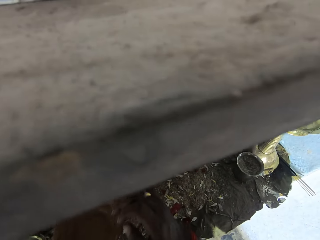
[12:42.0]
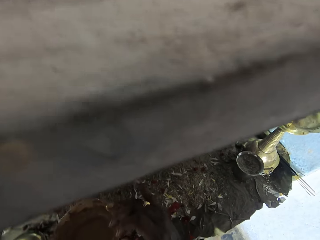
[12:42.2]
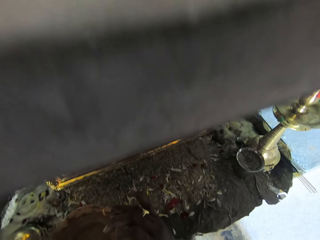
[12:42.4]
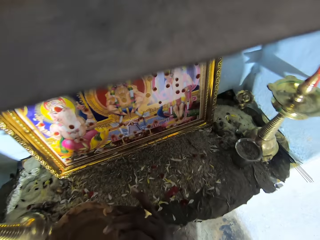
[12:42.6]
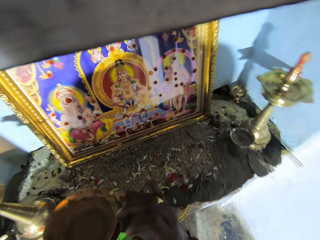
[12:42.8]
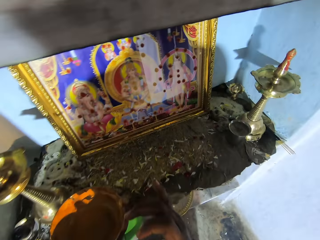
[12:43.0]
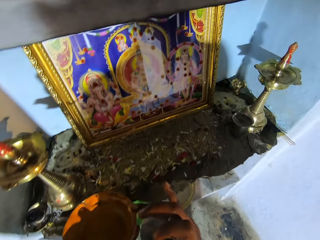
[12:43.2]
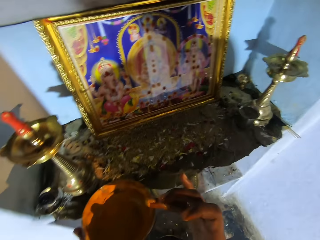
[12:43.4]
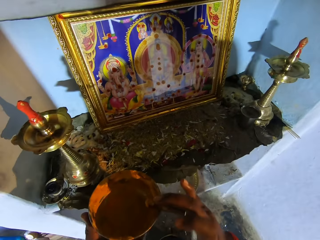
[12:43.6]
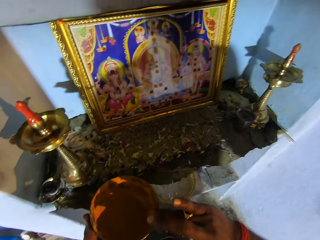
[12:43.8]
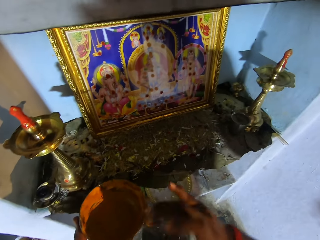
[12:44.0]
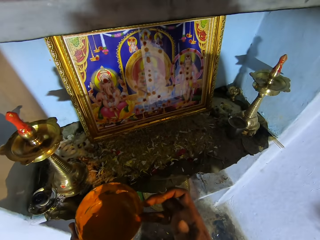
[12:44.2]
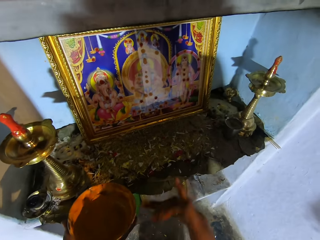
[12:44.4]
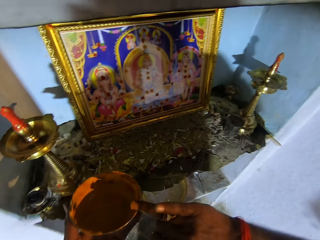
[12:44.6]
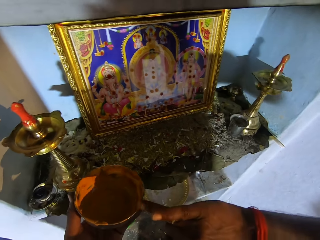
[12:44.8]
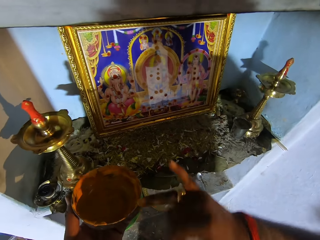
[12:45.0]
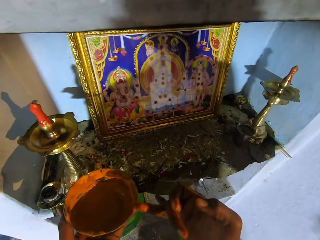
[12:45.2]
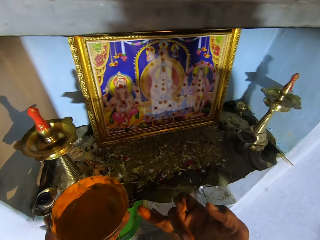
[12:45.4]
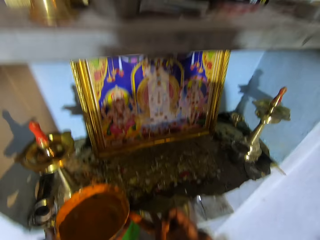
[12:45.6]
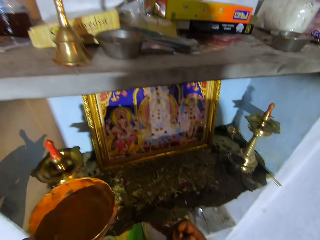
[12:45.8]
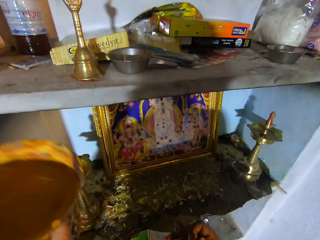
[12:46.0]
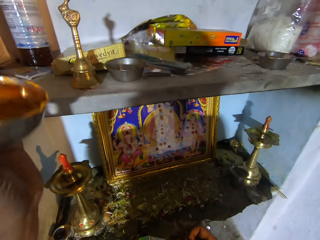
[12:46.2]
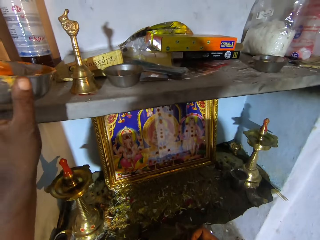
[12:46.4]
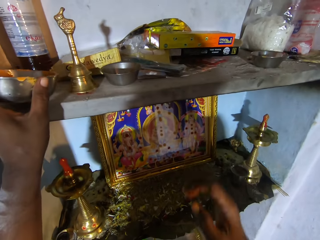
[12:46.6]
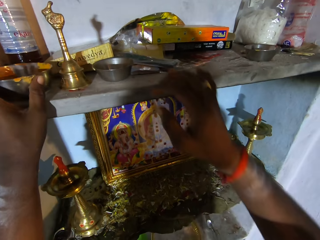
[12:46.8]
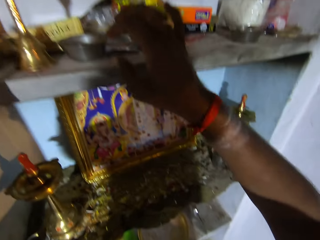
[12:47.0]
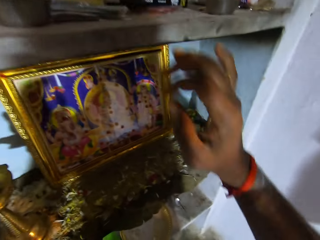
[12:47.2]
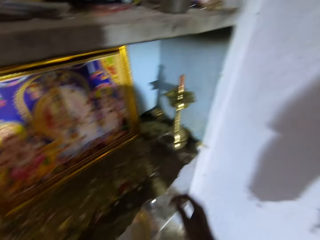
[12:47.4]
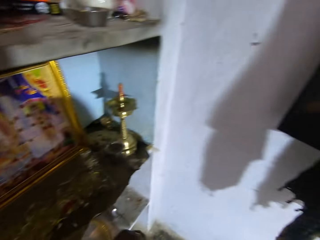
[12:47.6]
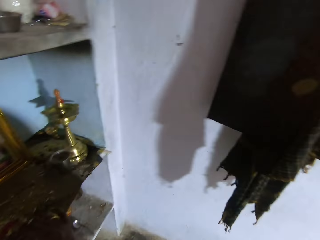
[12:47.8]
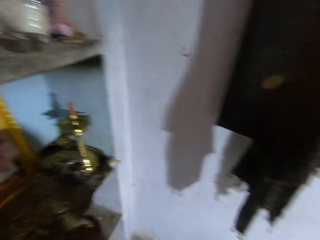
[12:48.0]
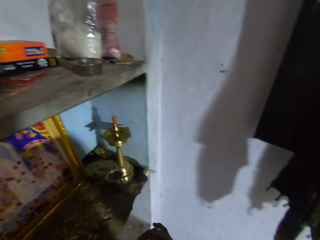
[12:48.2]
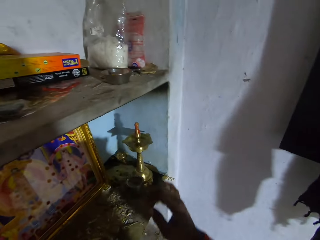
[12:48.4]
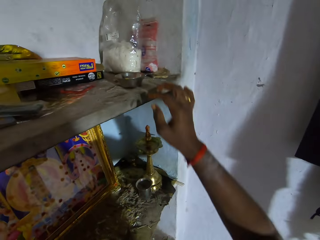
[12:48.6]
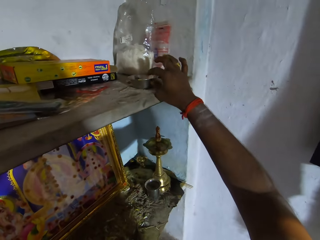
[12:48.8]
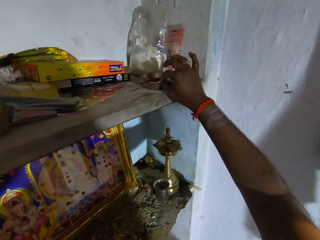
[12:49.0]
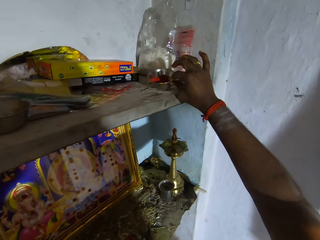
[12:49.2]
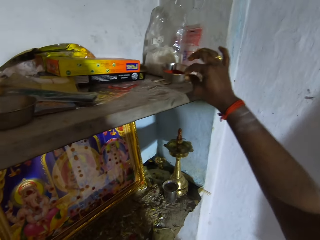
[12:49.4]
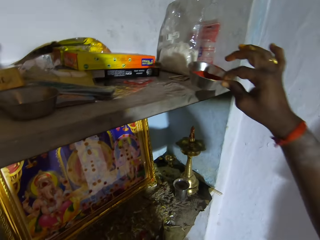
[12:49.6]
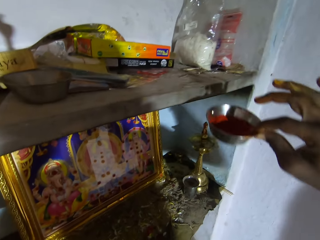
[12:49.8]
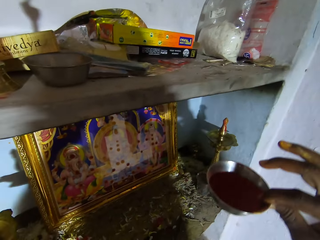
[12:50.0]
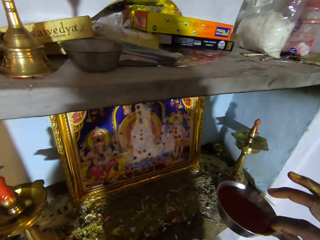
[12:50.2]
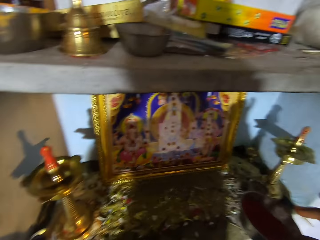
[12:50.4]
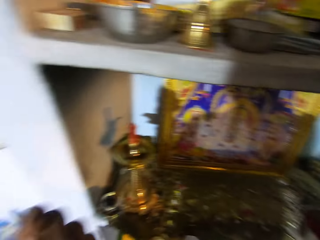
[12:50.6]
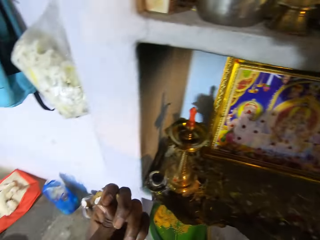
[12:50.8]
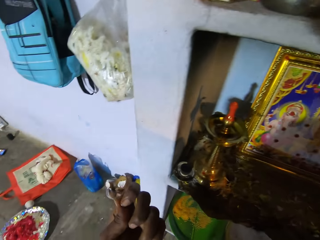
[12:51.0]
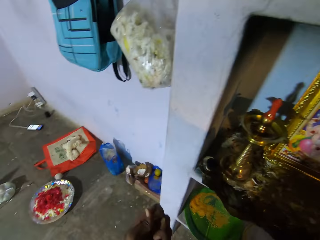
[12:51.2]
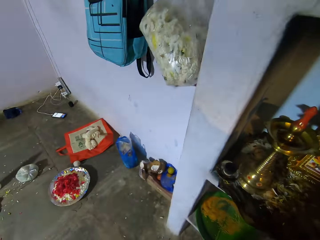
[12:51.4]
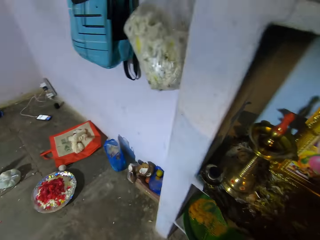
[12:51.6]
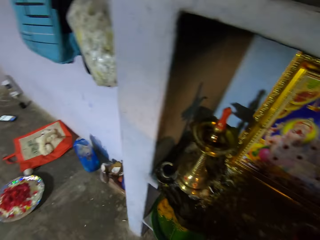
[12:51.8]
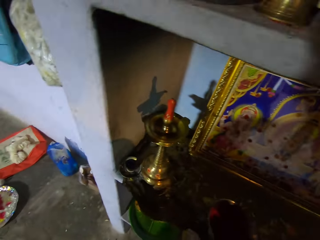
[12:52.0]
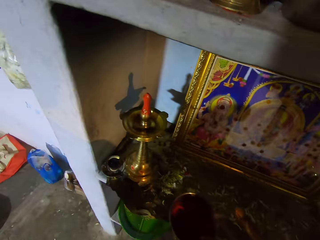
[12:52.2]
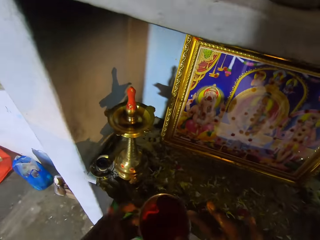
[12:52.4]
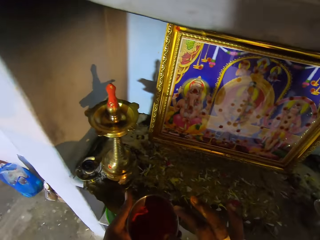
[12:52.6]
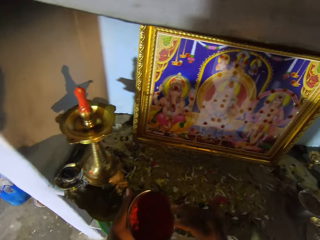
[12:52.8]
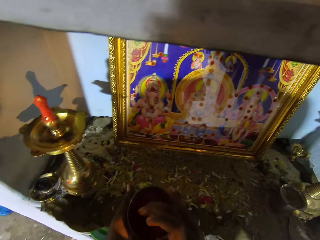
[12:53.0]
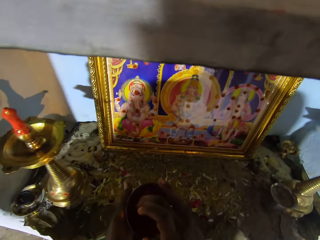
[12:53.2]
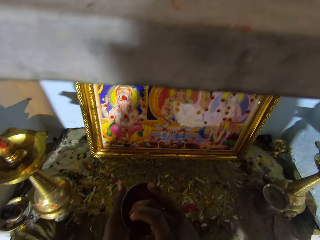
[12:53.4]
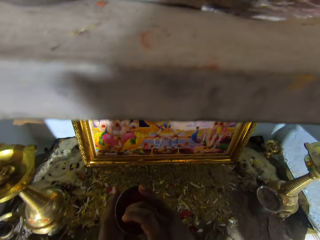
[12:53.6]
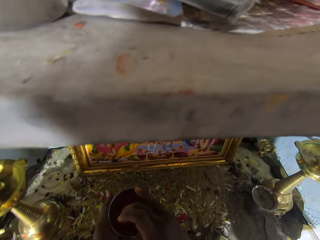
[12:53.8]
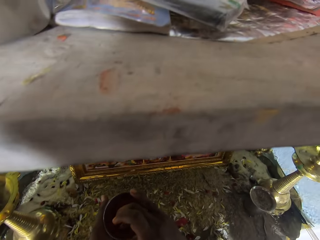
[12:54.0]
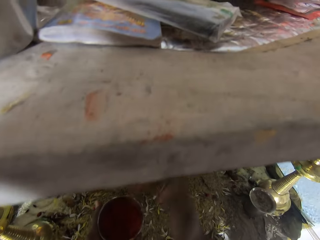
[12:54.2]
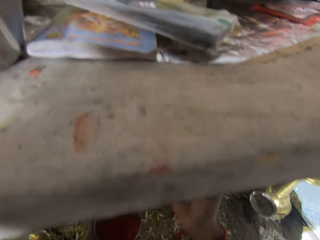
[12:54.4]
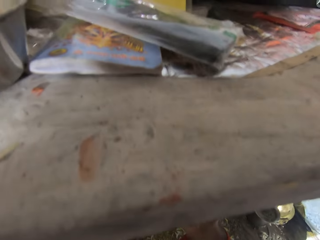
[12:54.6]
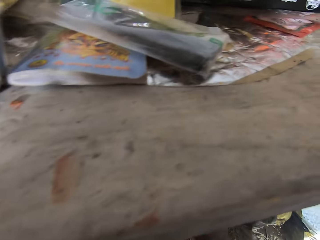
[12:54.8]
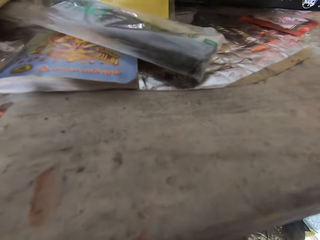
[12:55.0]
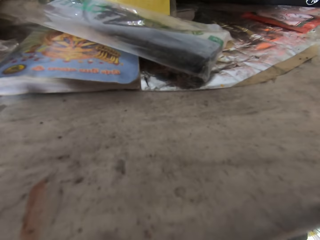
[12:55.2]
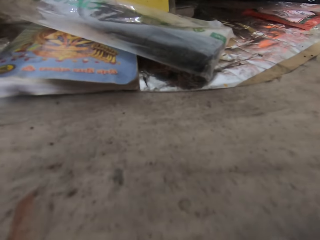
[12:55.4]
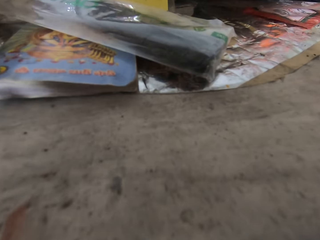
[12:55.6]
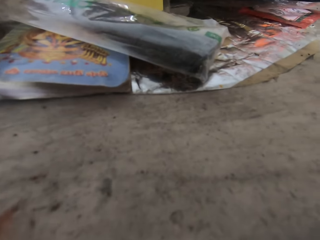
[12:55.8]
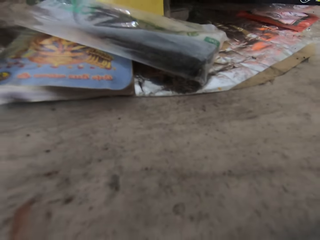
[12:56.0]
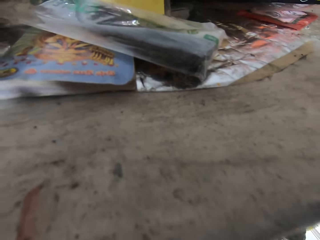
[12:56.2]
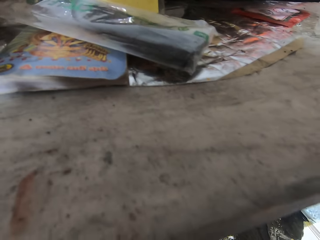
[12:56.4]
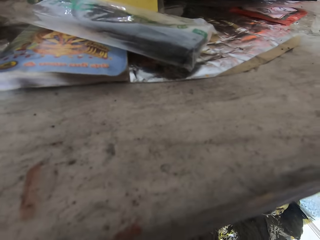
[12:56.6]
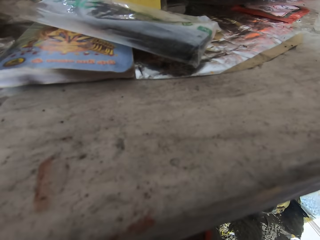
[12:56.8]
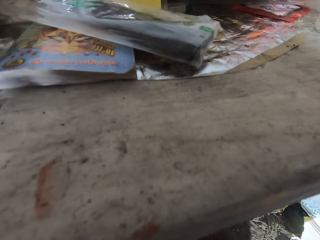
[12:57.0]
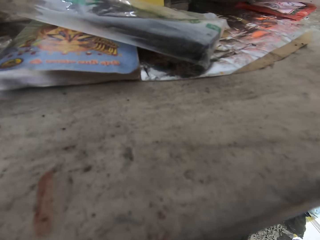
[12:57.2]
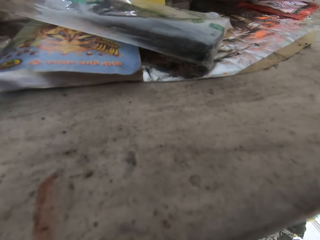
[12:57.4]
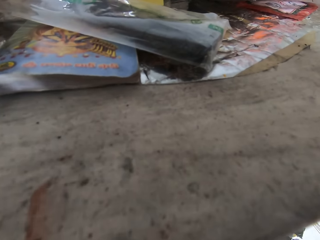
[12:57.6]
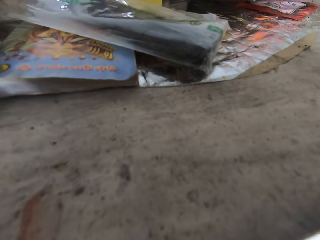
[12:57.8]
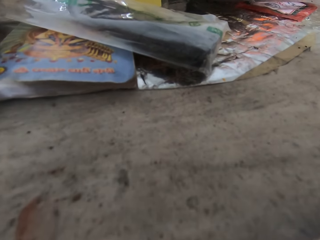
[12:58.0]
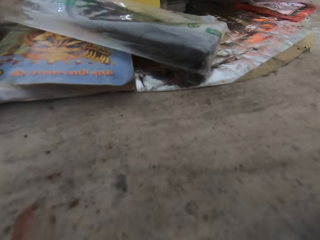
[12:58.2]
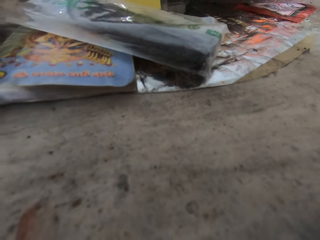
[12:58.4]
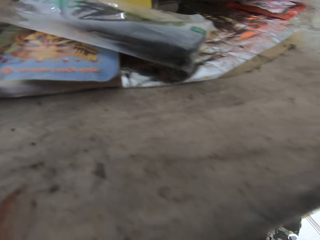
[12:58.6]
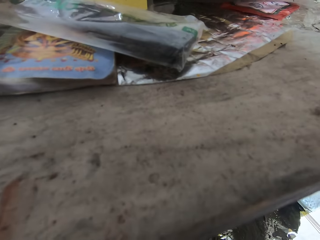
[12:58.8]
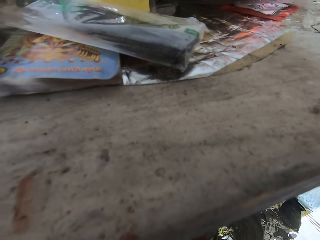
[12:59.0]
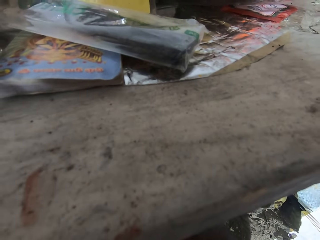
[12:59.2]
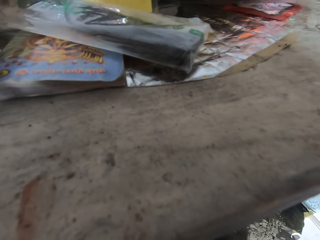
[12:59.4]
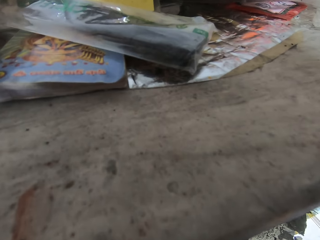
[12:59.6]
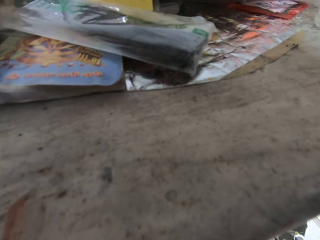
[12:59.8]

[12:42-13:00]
The camera wearer looks at the wall art. They scrape off paste from the hand. They put the bowl on the shelf. They pick up the bowl with paint from the shelf. They look around the room. They apply the powder on the portrait.

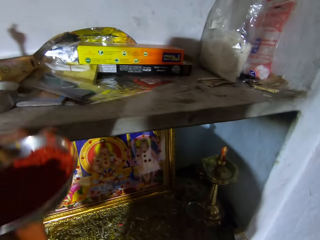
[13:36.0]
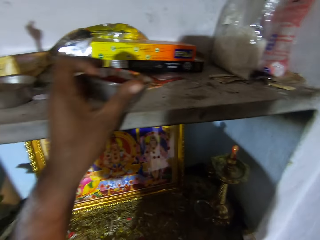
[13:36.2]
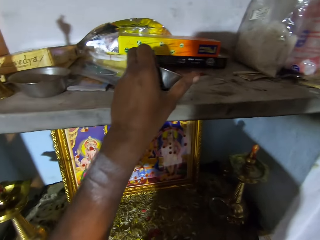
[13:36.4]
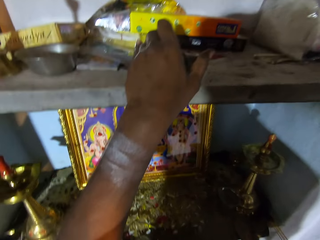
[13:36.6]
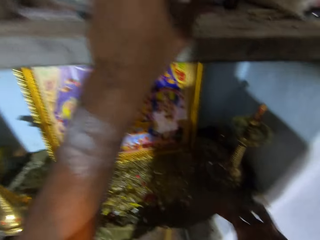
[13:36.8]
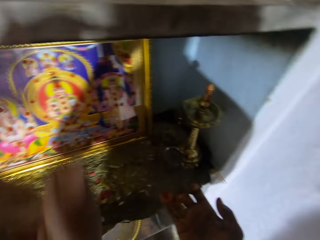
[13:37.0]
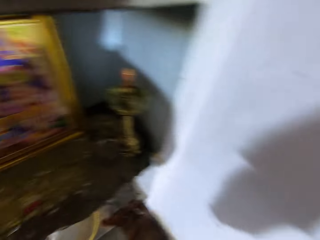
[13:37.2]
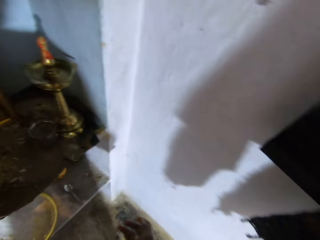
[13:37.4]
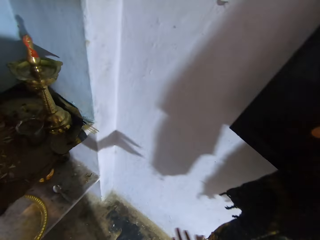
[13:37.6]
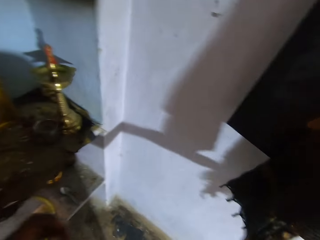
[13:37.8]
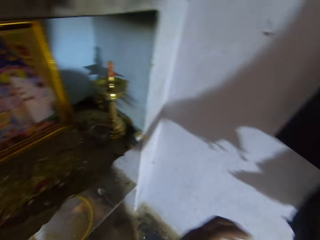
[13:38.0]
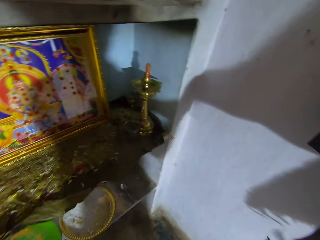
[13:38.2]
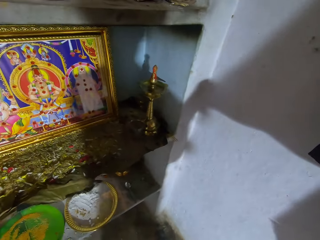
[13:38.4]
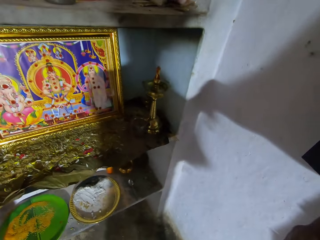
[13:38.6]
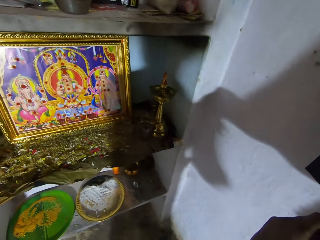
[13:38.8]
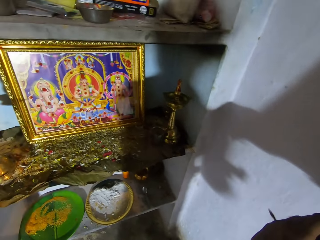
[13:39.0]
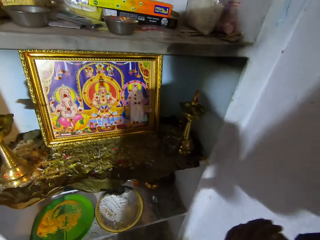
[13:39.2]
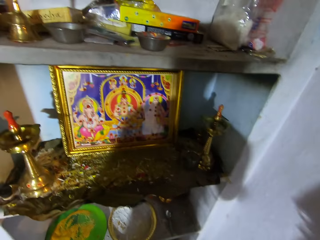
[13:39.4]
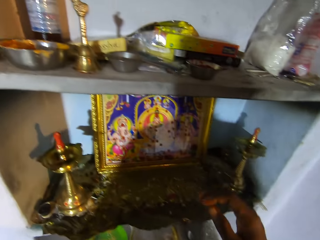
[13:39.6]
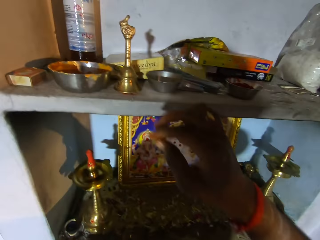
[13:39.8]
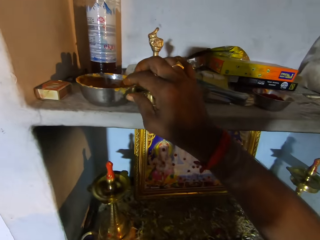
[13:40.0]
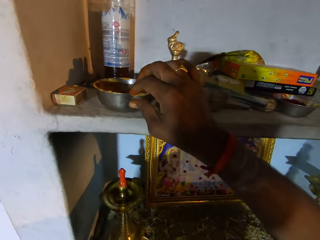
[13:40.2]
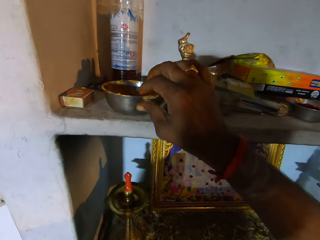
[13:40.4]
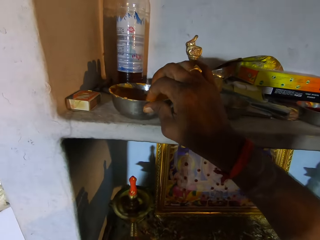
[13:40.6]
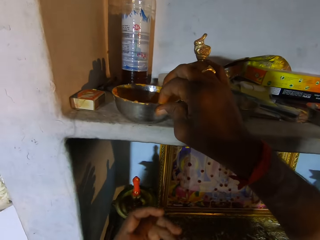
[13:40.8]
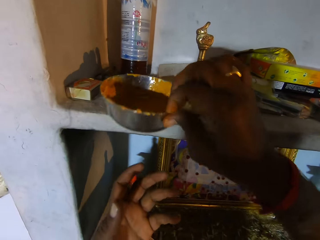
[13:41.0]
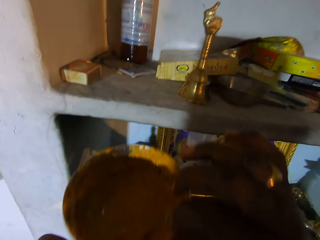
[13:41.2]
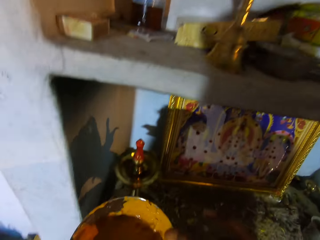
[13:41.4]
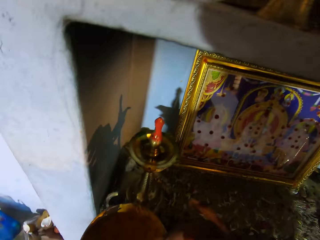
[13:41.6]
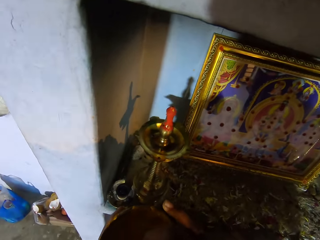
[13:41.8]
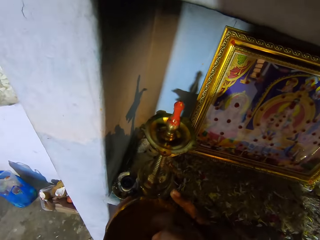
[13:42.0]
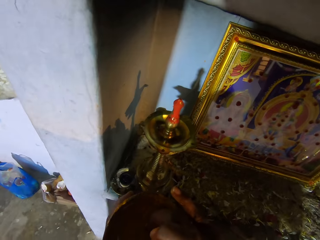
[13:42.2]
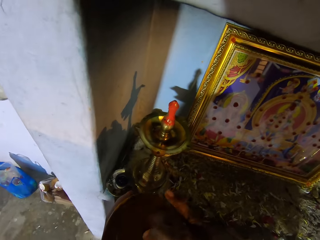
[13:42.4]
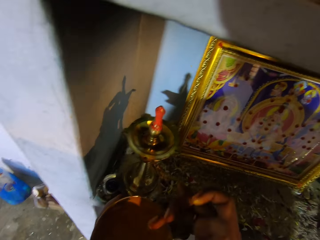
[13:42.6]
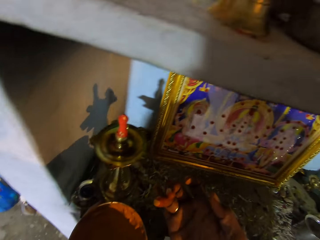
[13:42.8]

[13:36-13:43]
The camera wearer puts the bowl on the shelf. He wipes his hands with a cloth. He picks up the bowl with paint from the shelf.
